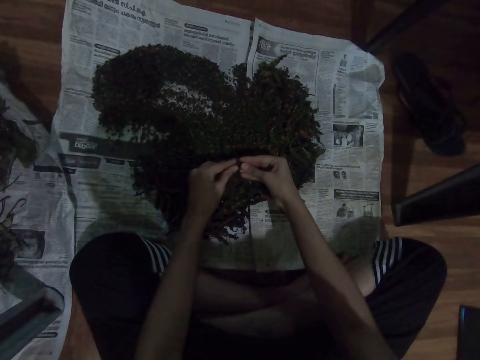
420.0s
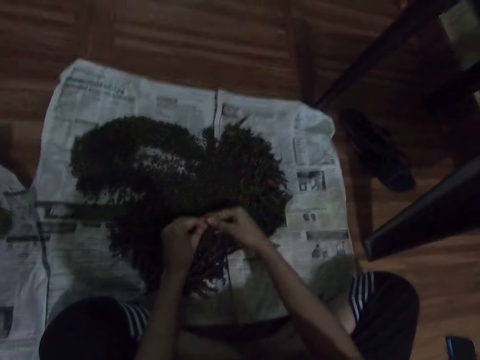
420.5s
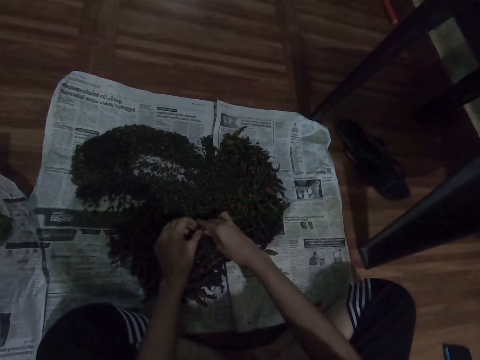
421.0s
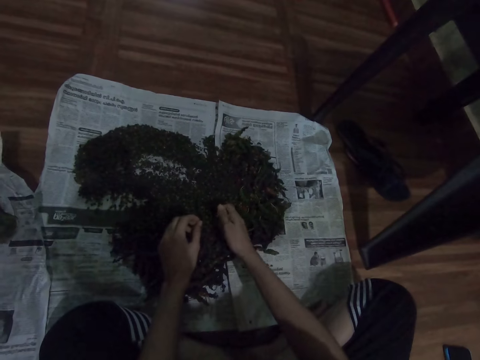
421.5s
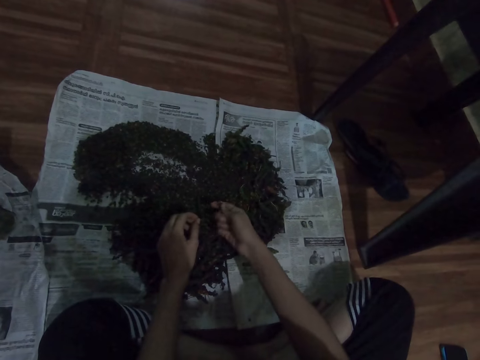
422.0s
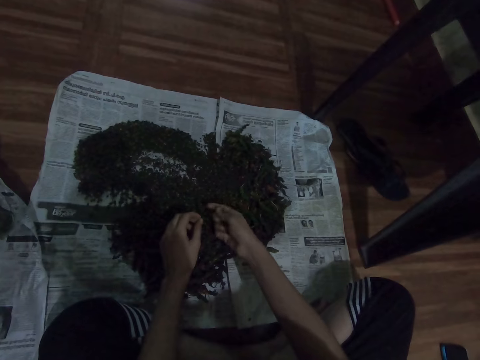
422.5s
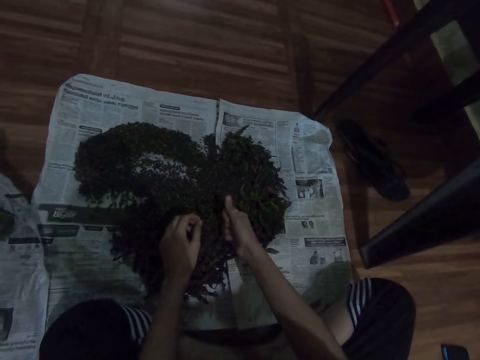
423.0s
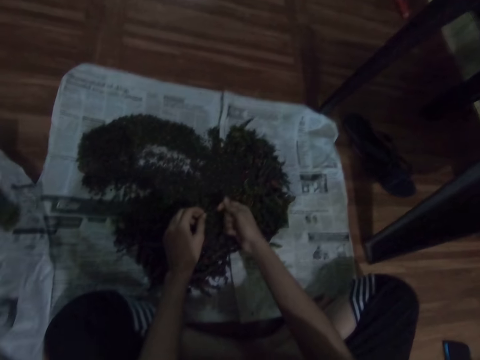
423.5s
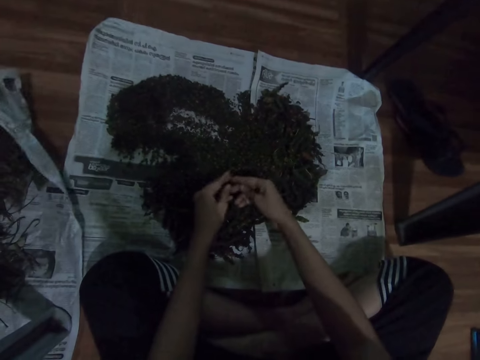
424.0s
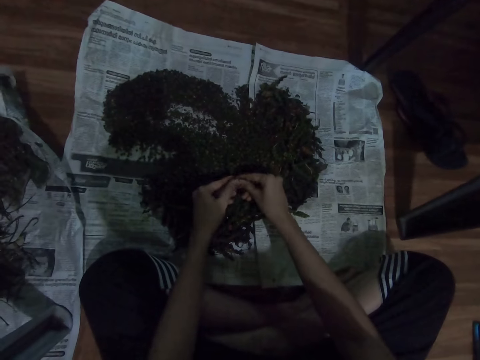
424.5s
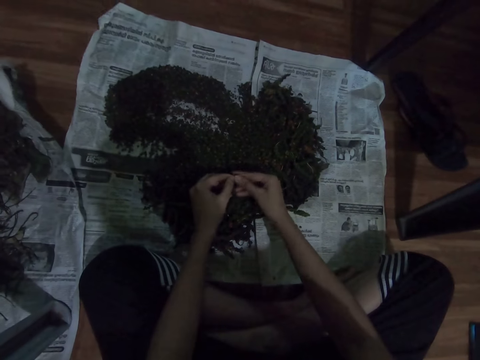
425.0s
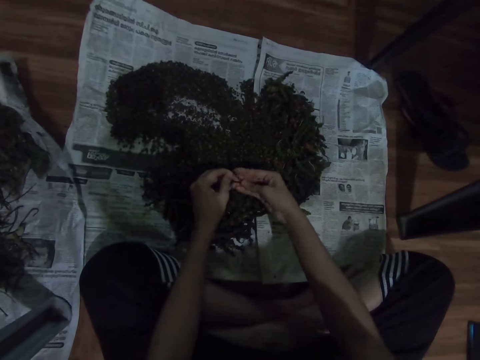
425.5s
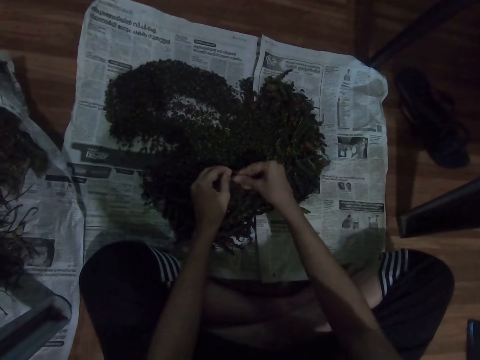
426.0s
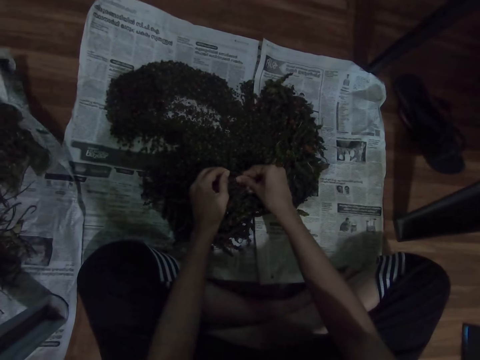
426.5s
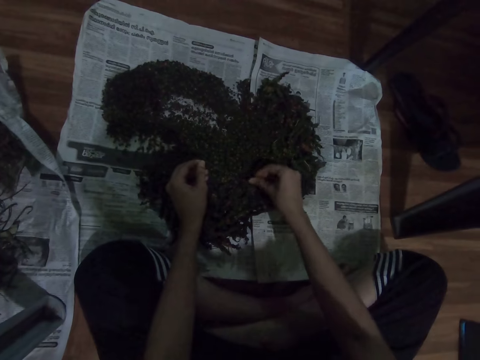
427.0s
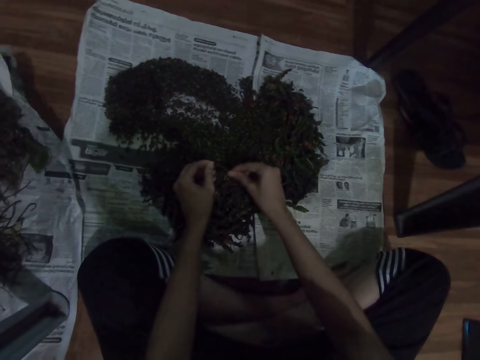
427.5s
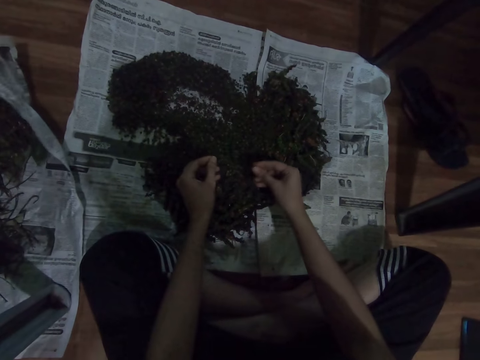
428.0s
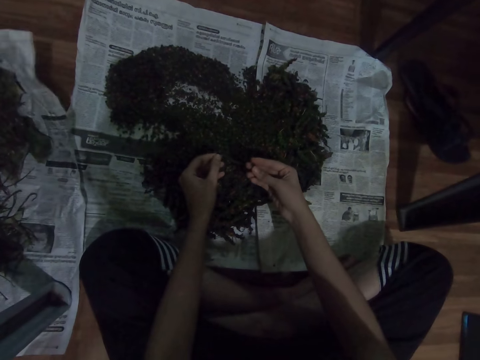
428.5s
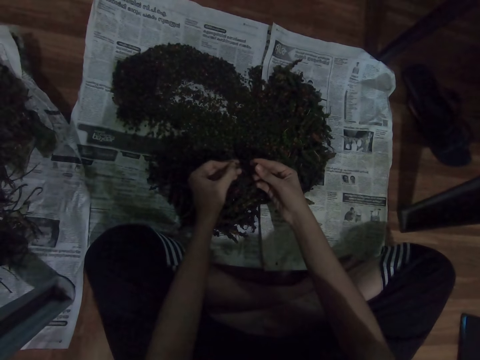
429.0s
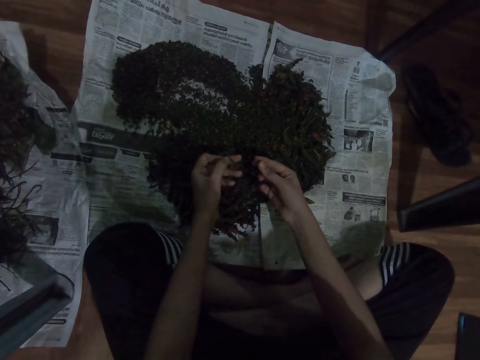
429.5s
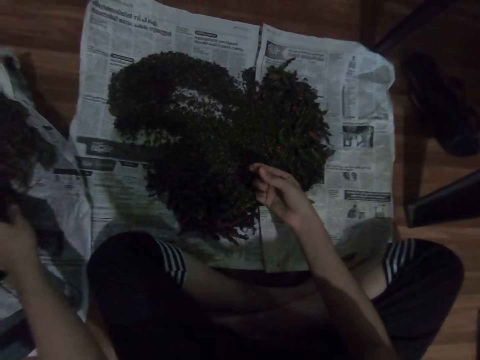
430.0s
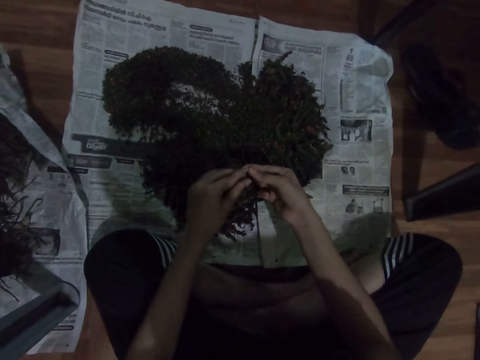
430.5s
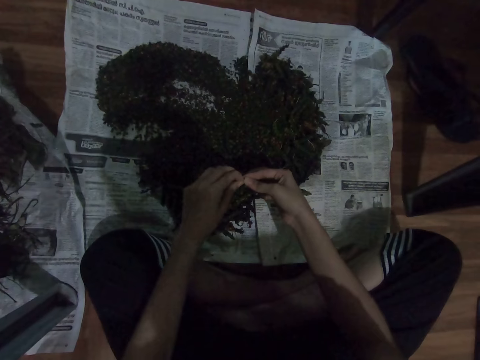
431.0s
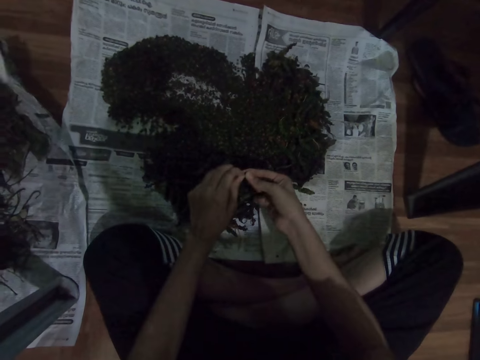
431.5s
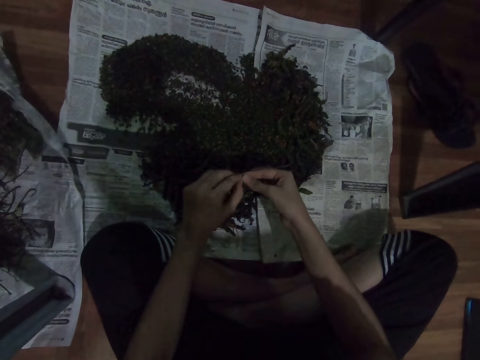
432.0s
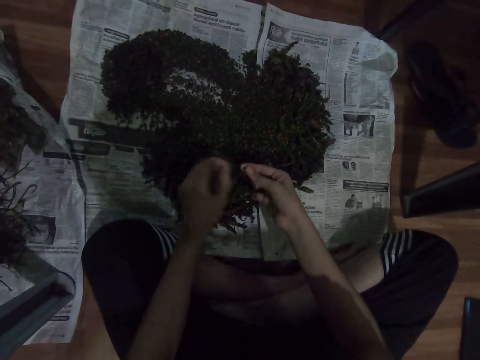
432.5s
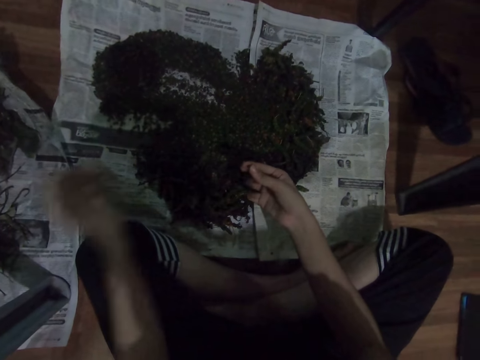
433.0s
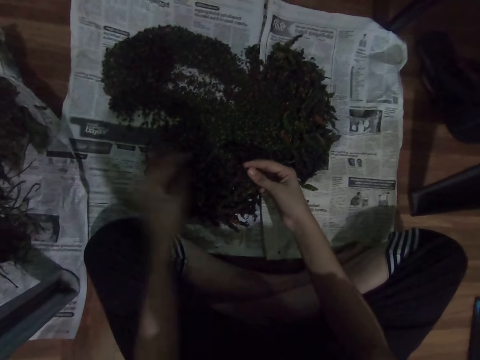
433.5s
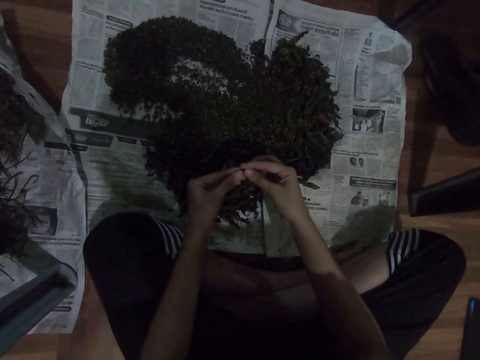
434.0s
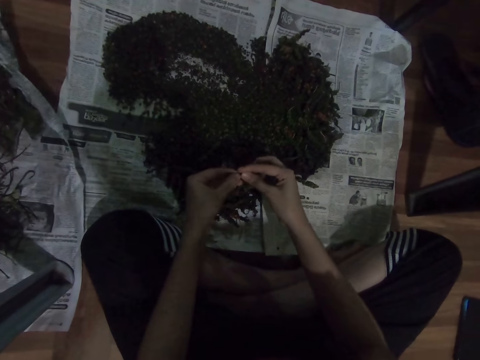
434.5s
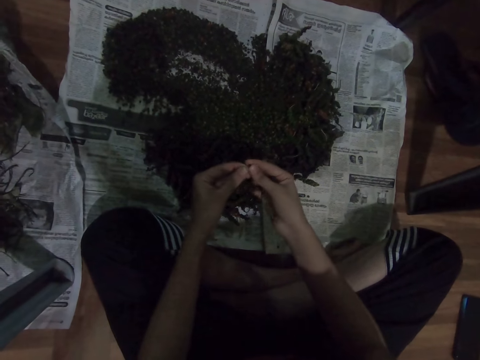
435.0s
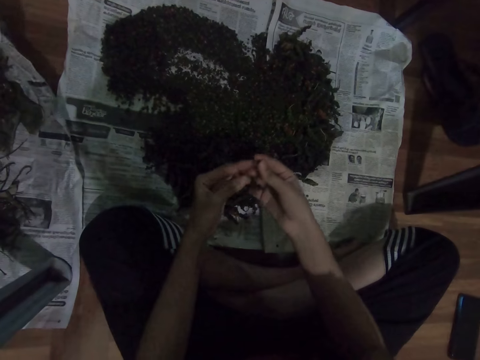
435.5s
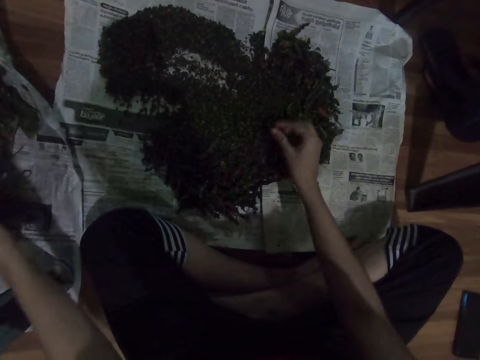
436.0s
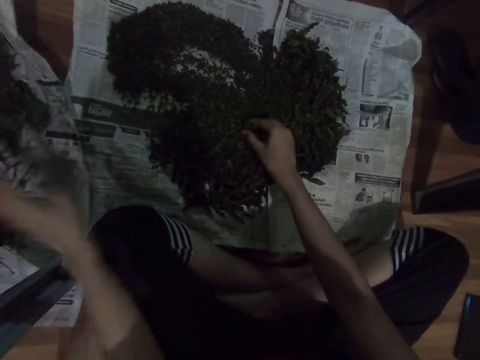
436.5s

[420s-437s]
The camera wearer selects the vegetables. They put down a herb stick. They throw the dirt. They select the vegetables. They shred the herb. They put down a herb stick. They throw the dirt. They select the vegetables. They shred the herb.

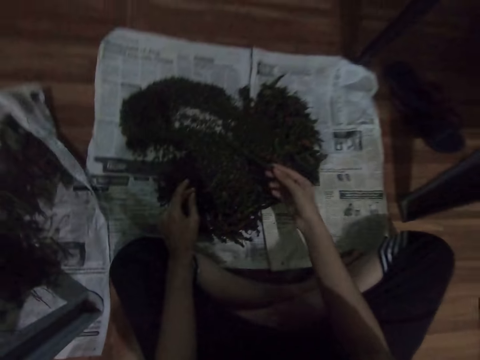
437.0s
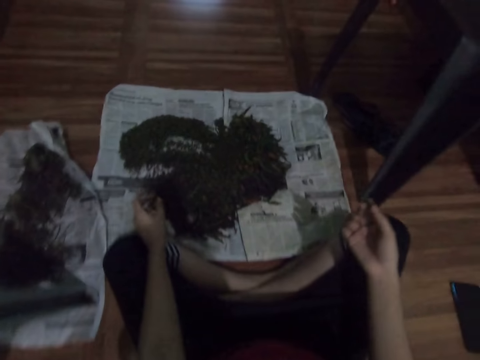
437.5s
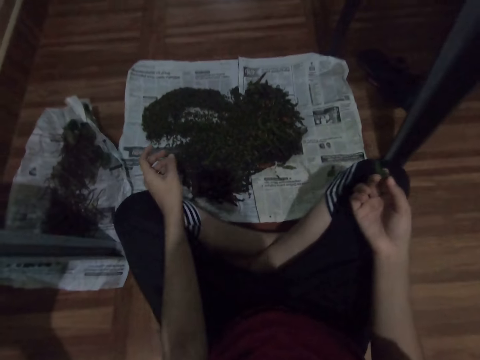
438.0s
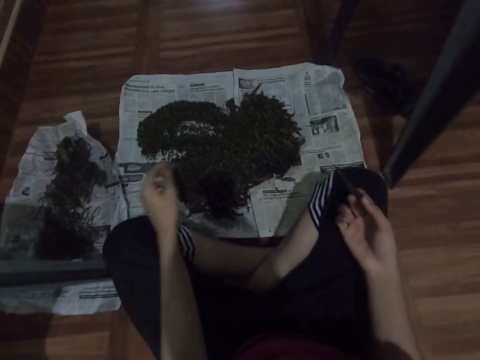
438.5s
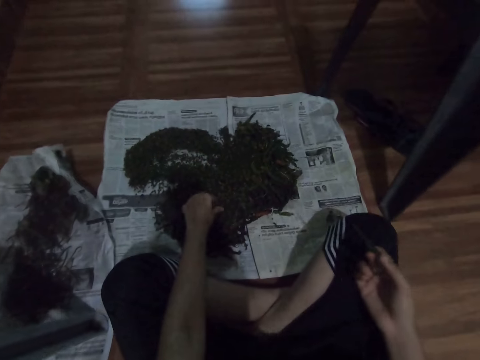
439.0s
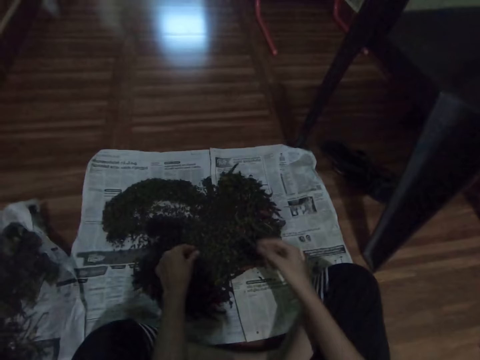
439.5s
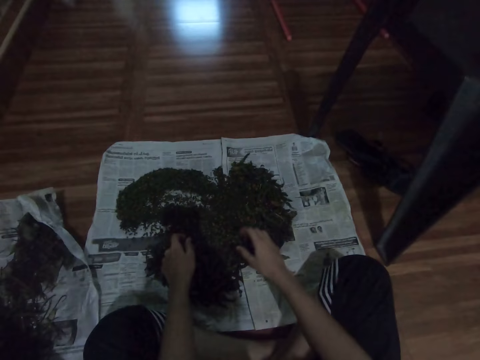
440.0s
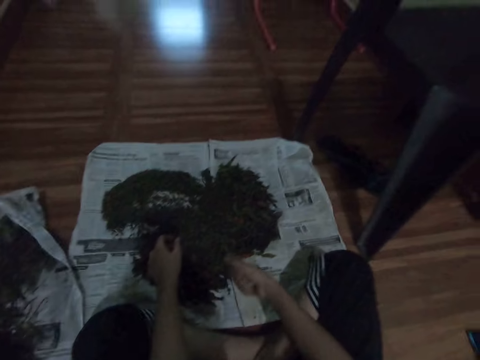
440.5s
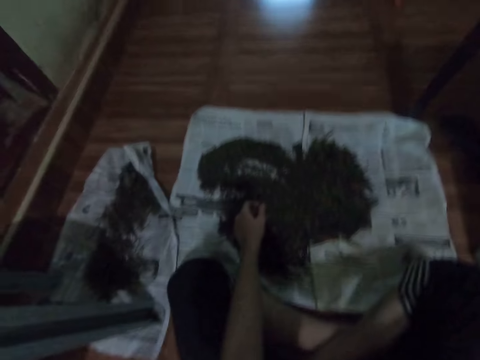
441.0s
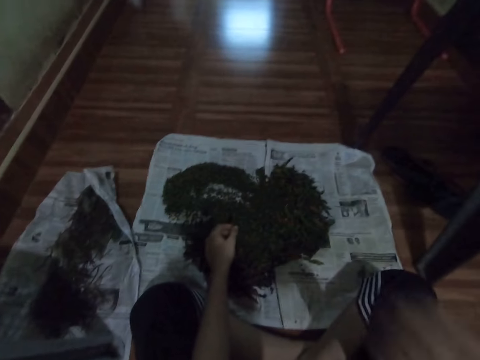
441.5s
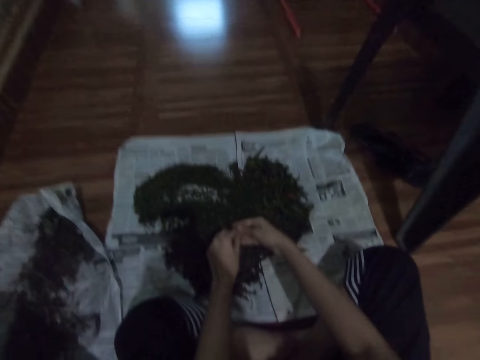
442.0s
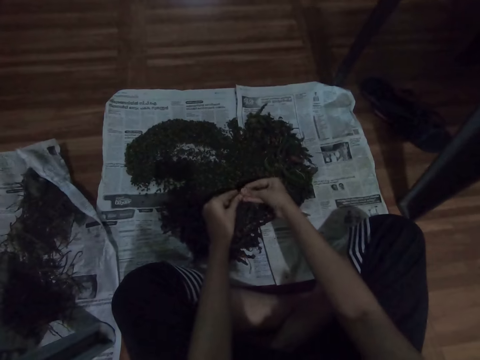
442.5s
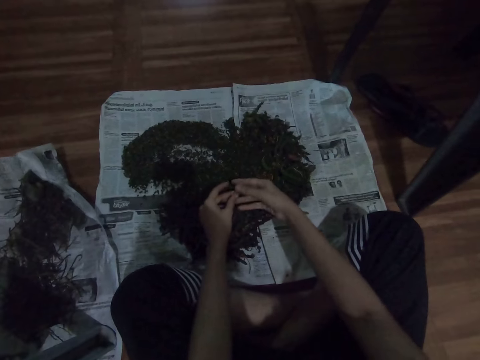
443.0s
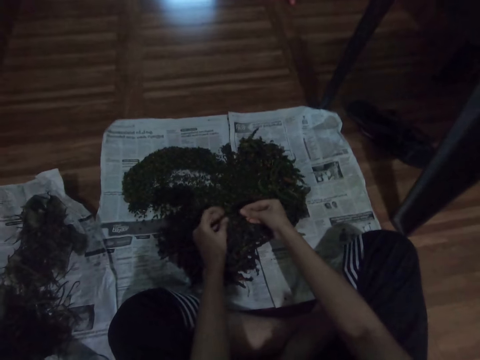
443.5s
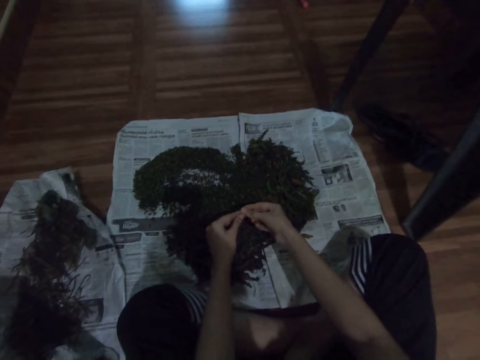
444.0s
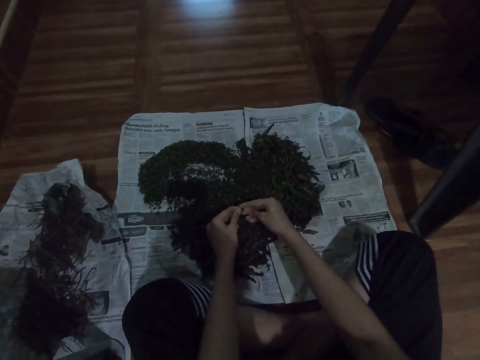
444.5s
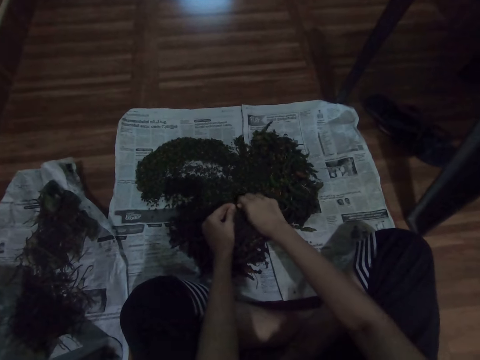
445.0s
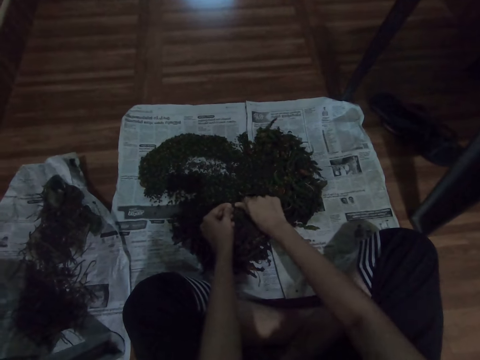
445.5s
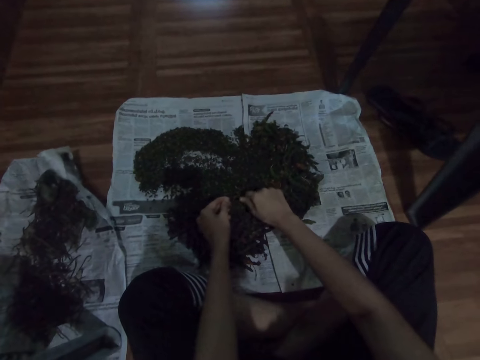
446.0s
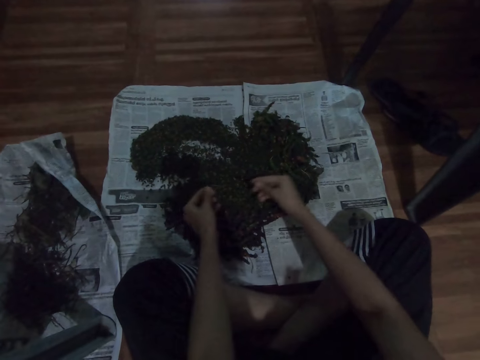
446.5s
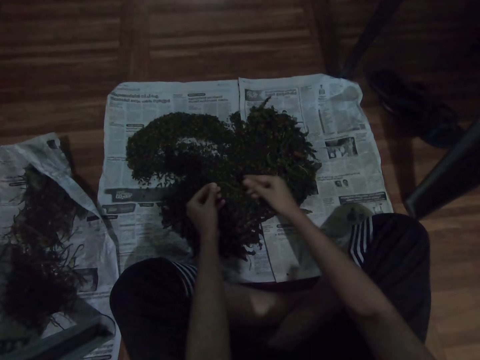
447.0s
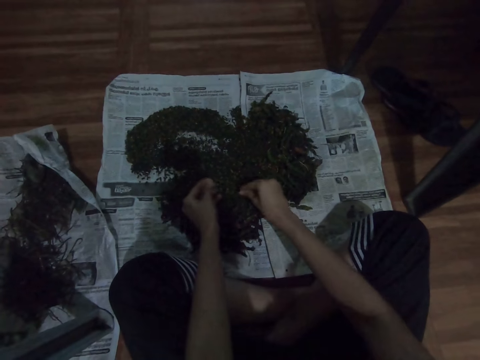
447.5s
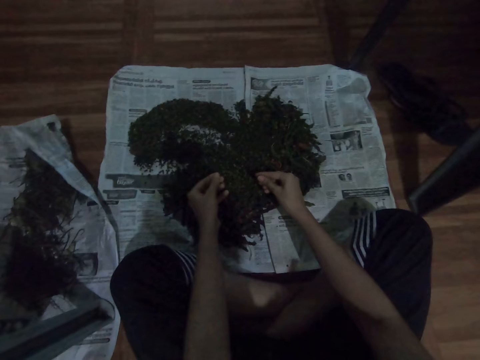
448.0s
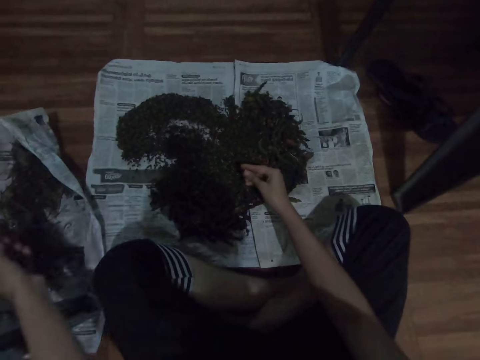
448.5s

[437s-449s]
The camera wearer throws the dirt. He picks the herb. He picks the herb with the other hand. He puts down a herb stick. He lifts his hand. He shreds the herb. He selects the vegetables.
